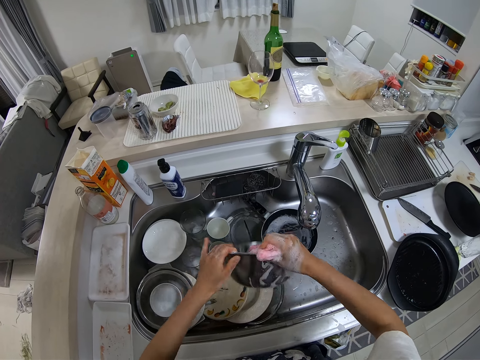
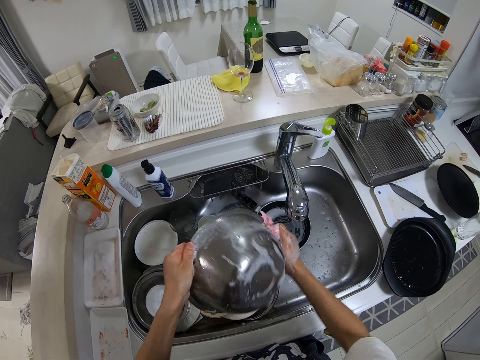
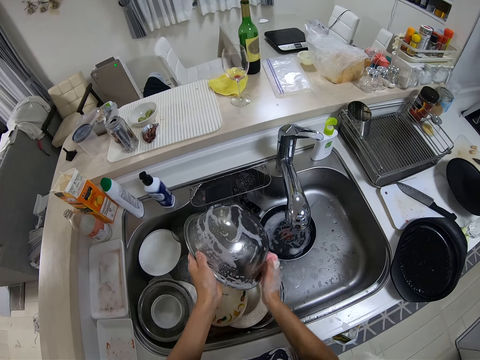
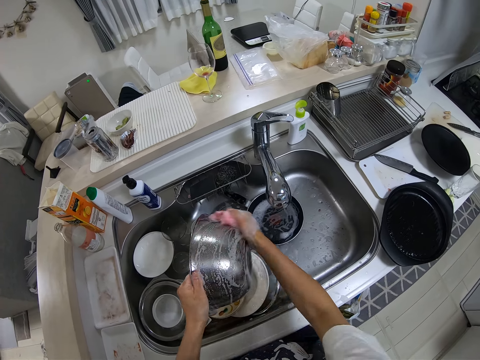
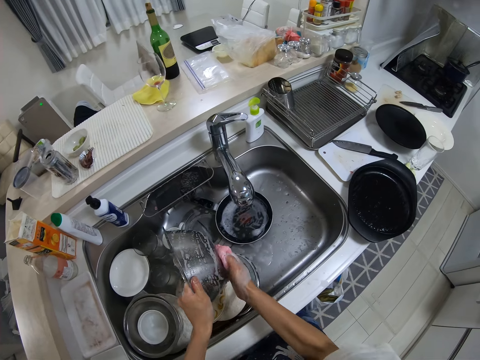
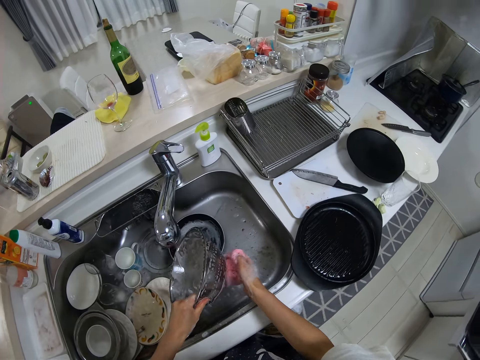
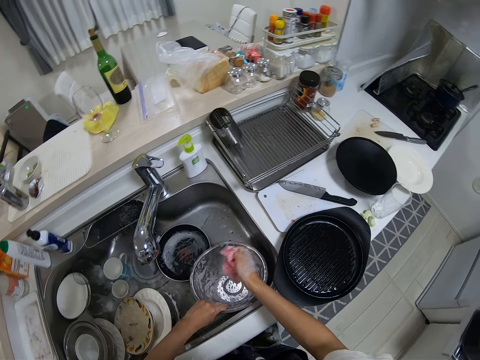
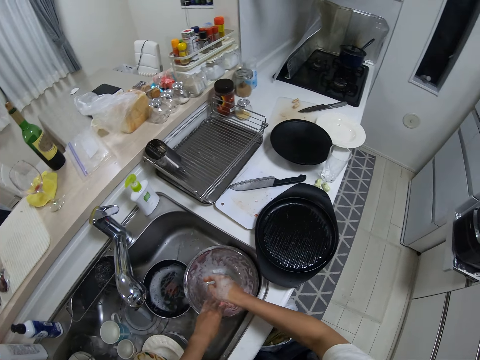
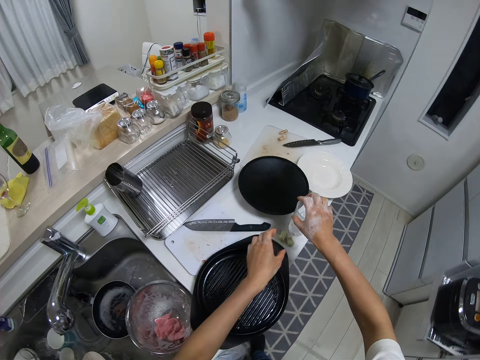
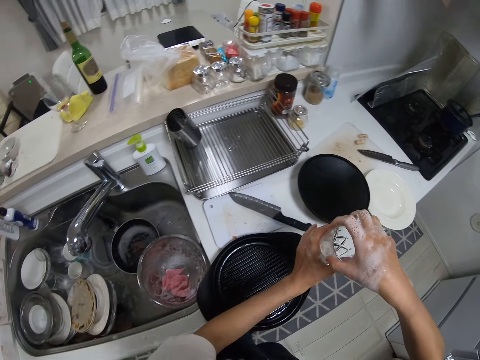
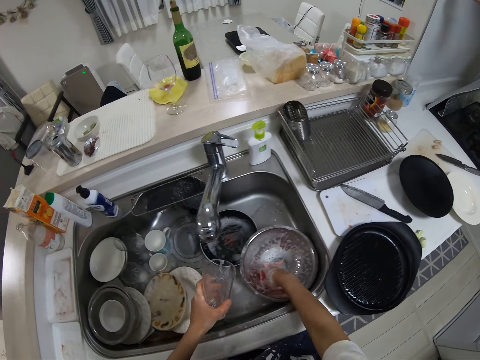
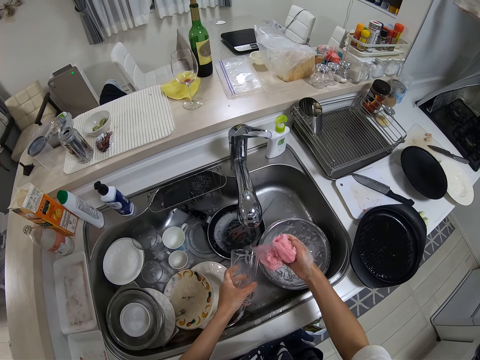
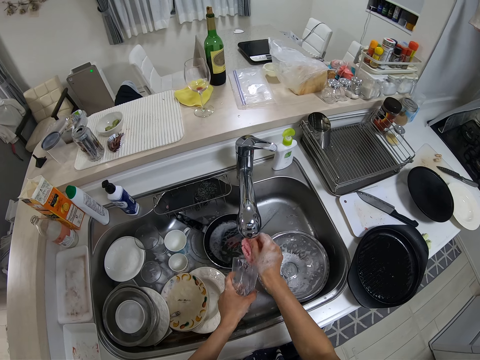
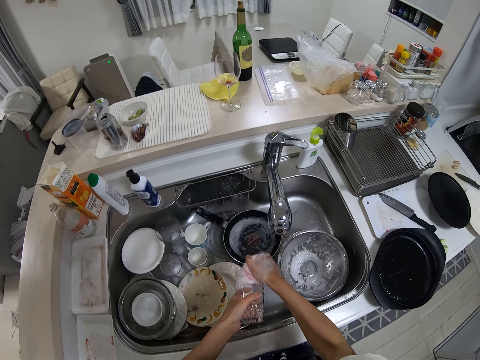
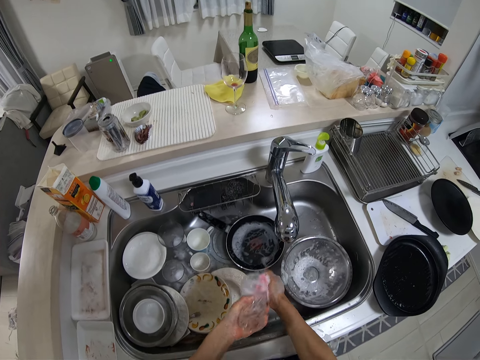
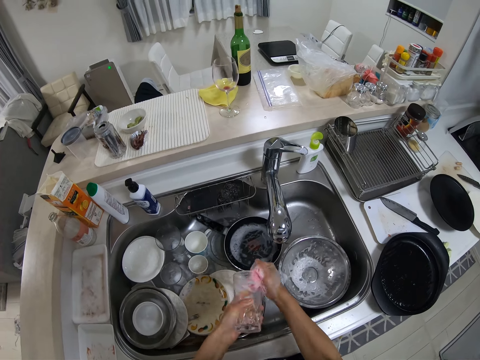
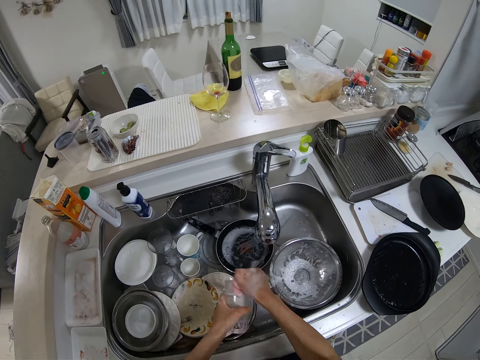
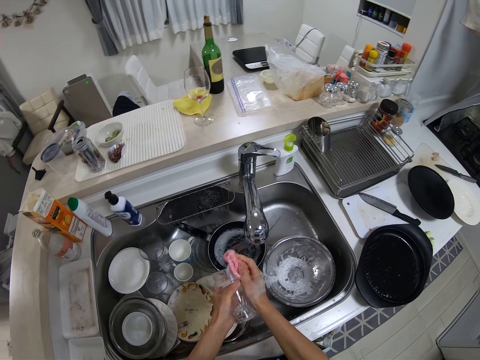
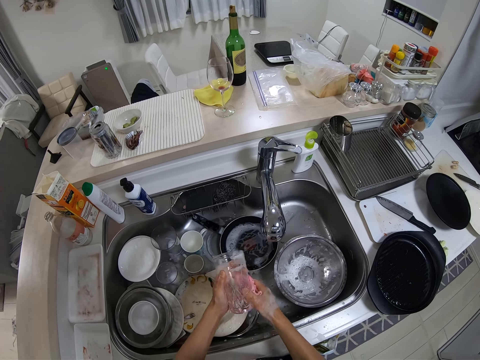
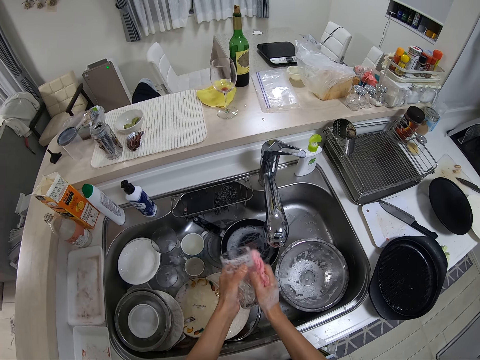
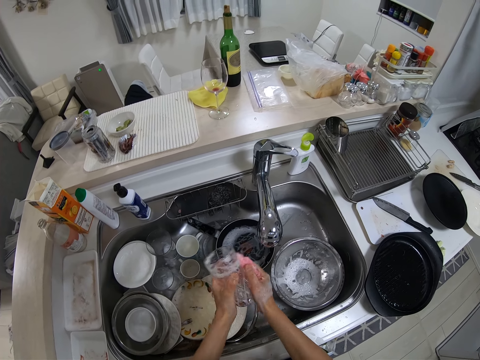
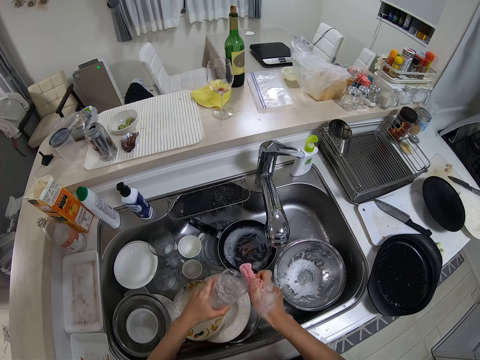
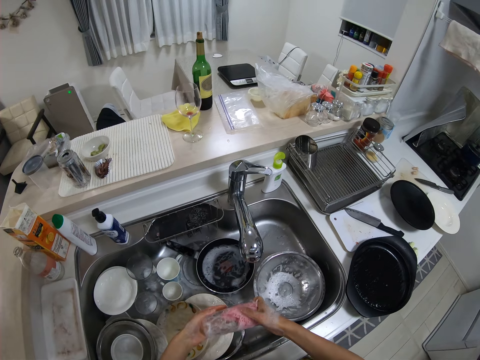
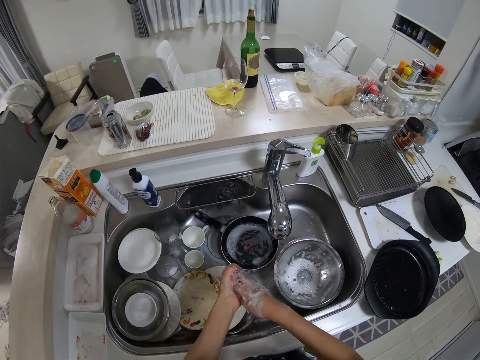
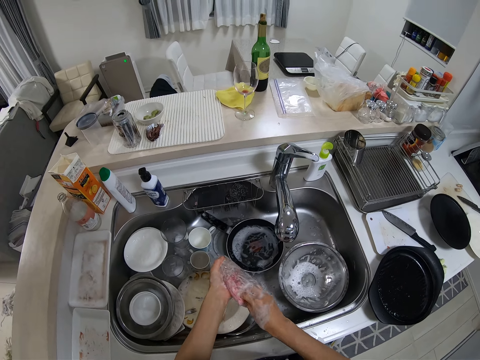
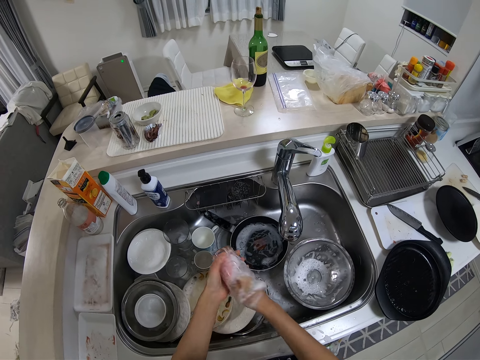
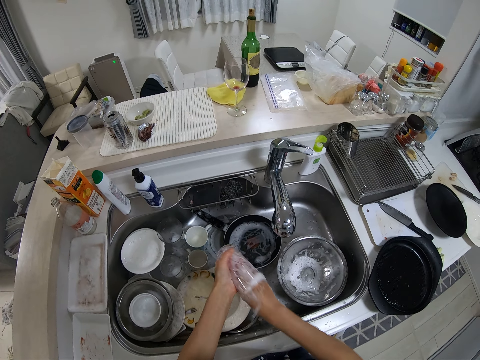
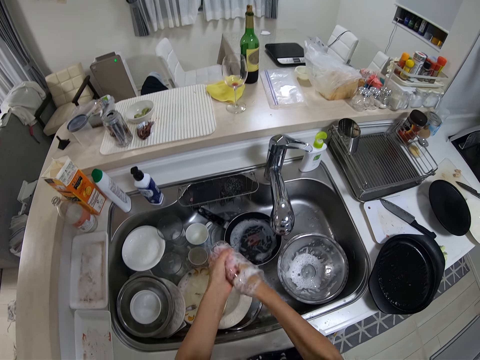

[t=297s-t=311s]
The camera wearer drops the sponge in her right hand into the steel bowl. She drops the steel bowl in the wash sink. She picks a glass cup from the kitchen surface with her hands. She picks the sponge in the steel bowl with her right hand. She washes the glass cup with the sponge in her right hand.

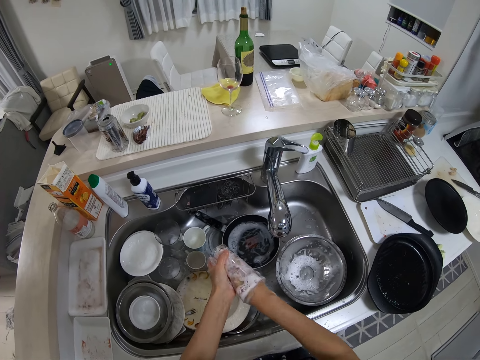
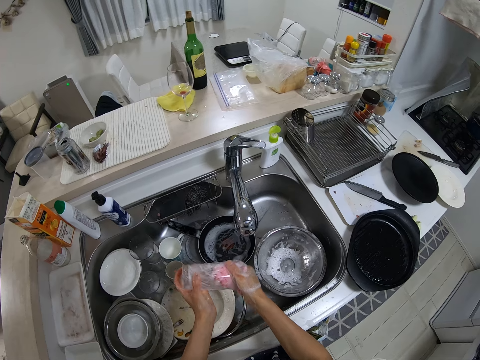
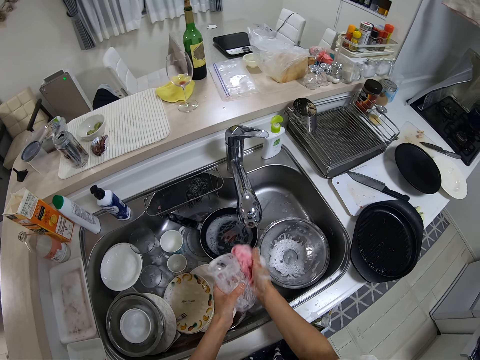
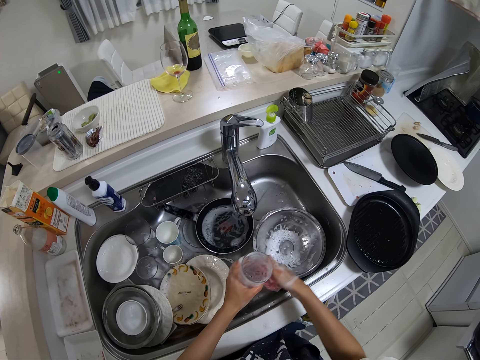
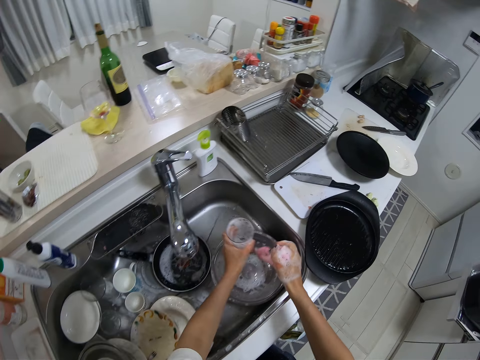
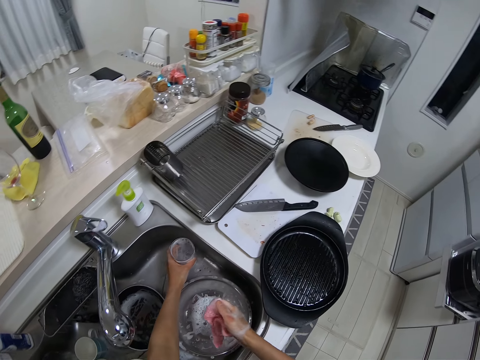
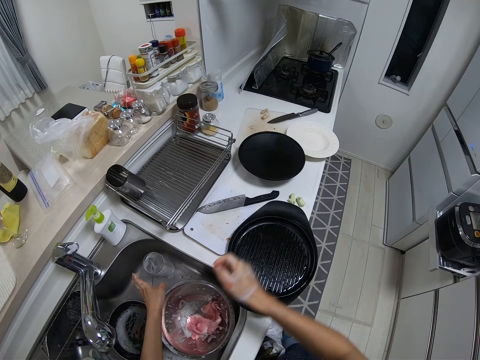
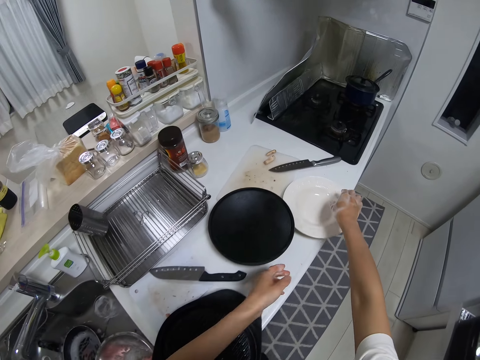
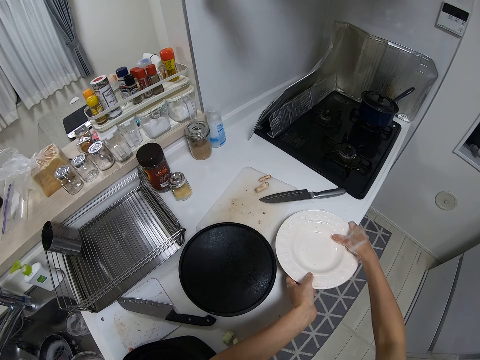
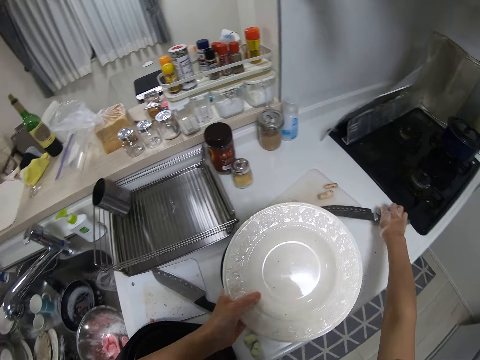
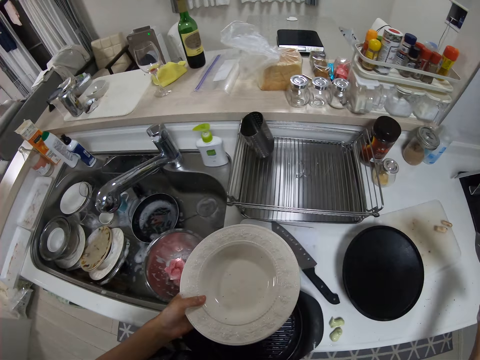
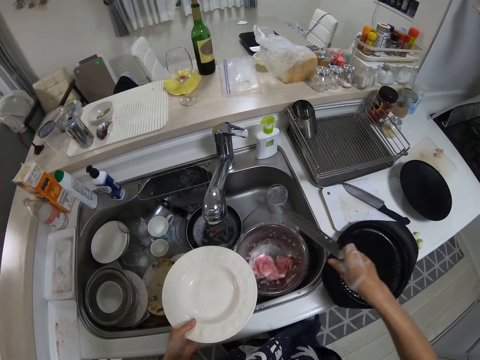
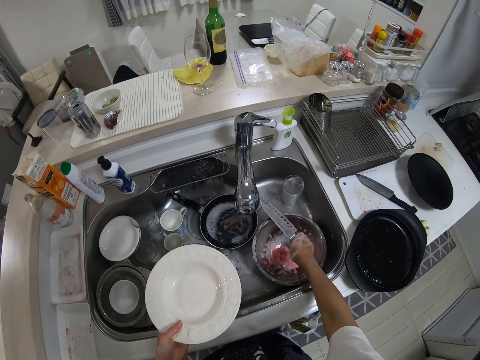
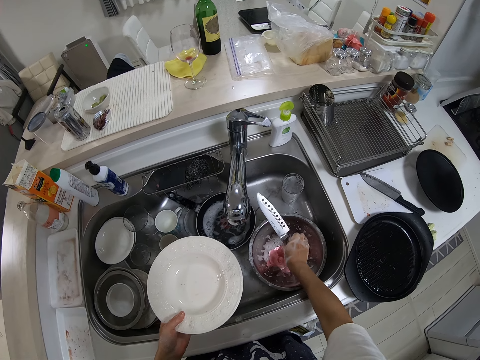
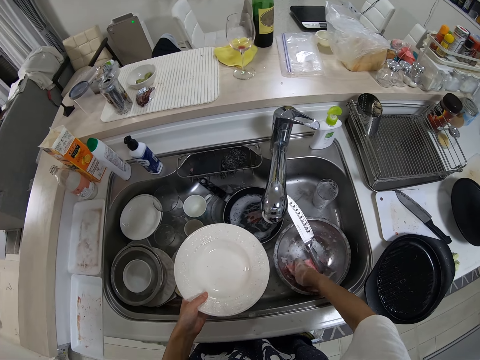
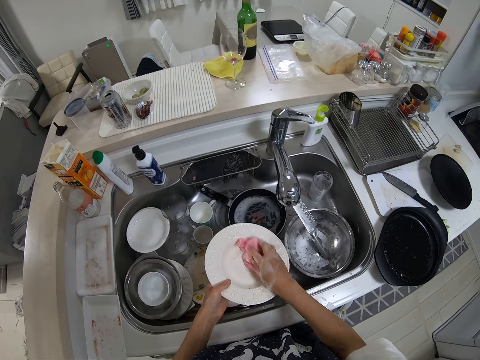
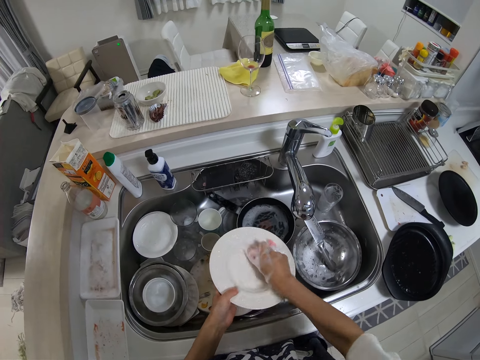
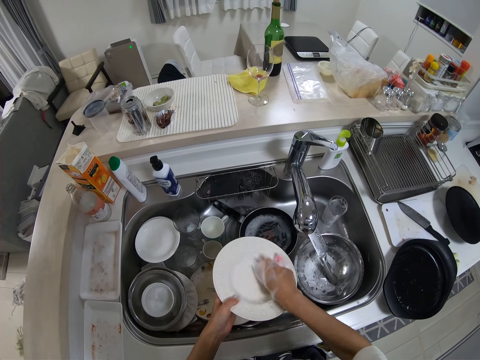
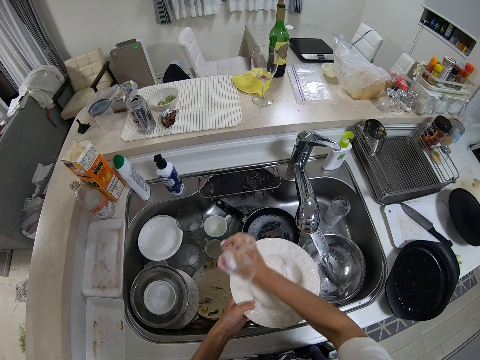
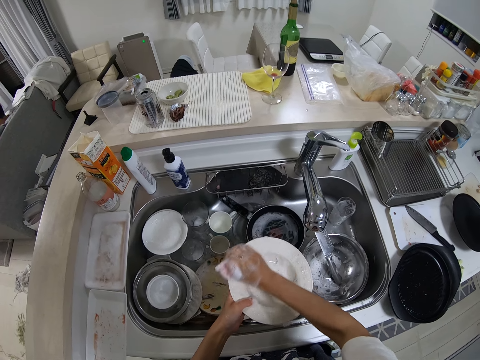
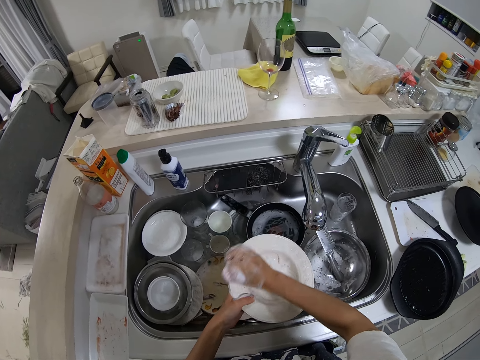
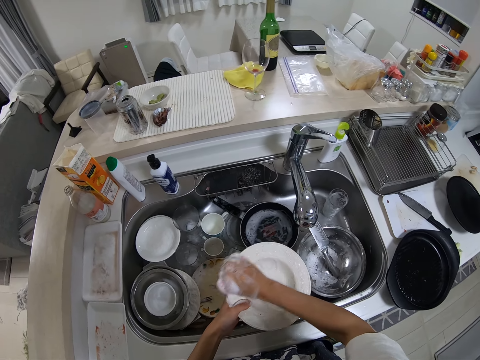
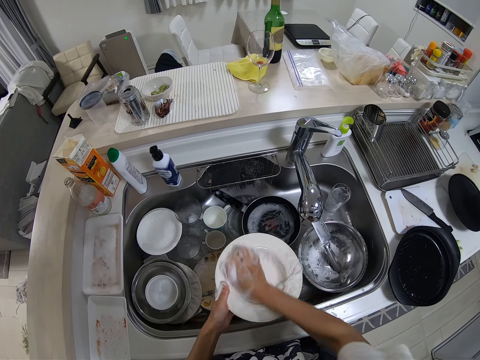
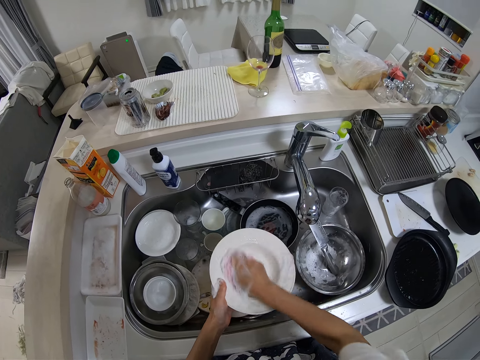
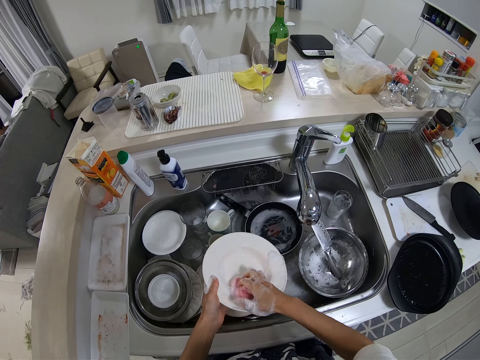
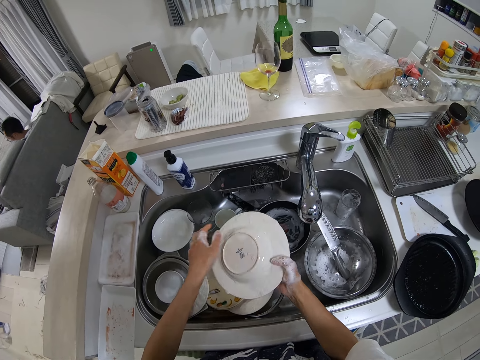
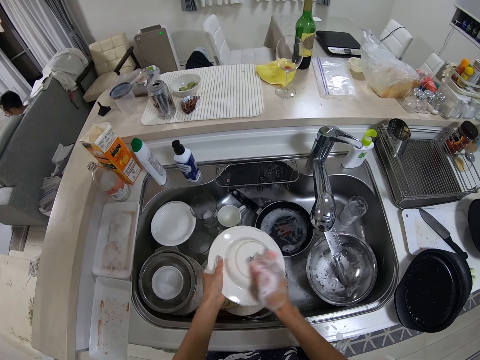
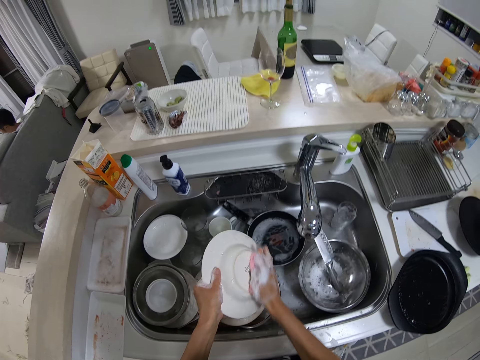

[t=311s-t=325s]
The camera wearer drops the glass cup in her left hand in the wash sink. She drops the sponge in her right hand in the steel bowl. She picks a plate from the kitchen surface with her hands. She picks a knife from the kitchen surface with her right hand. She drops the knife in her right hand on the steel bowl. She picks the sponge in the steel bowl with her right hand. She washes the plate in the sink with the sponge in her right hand and soap.
